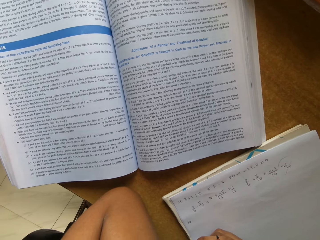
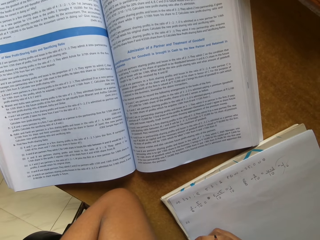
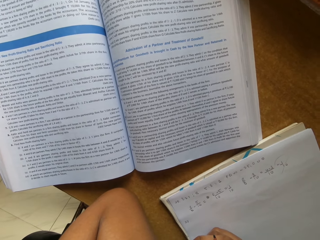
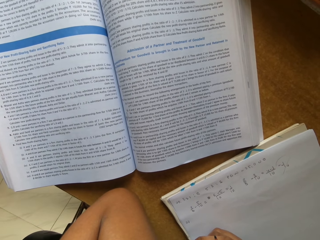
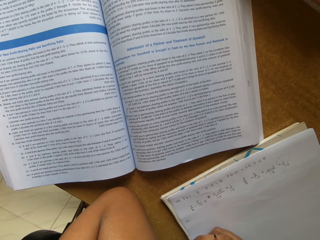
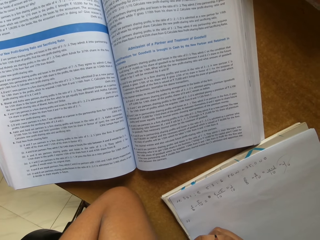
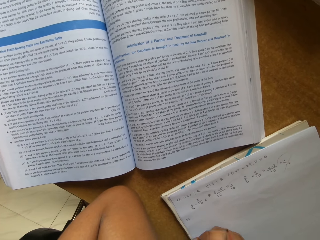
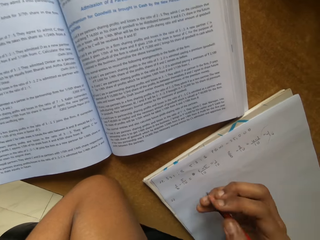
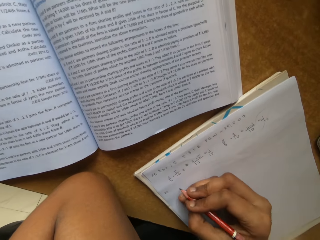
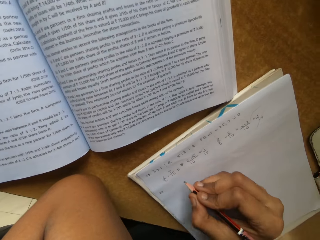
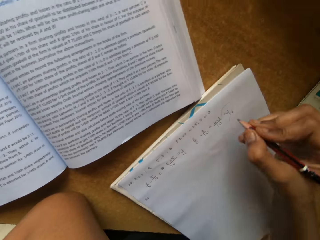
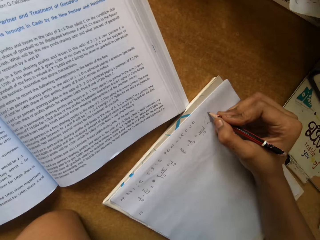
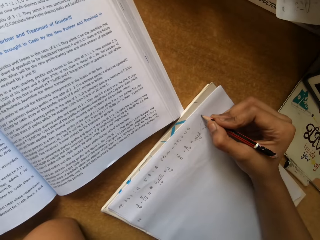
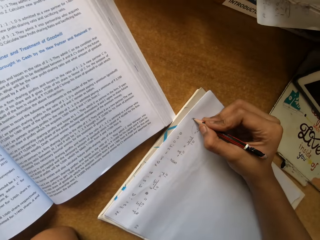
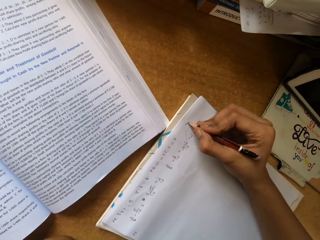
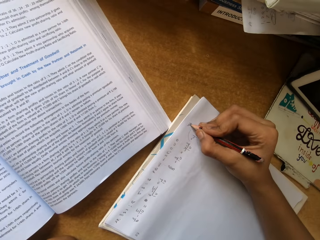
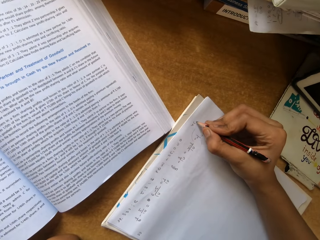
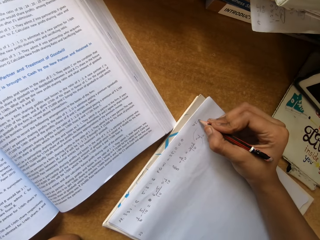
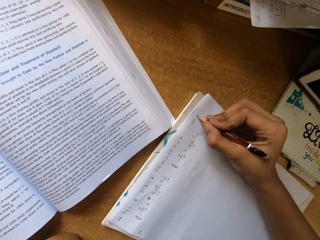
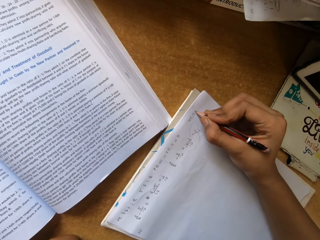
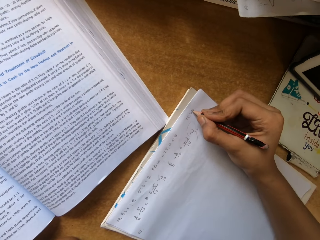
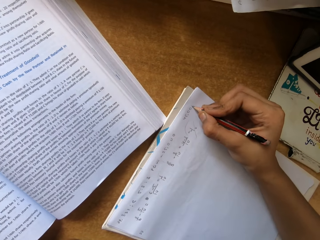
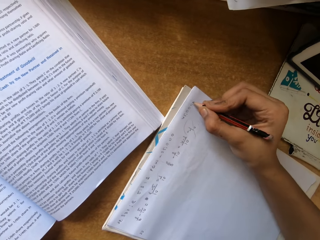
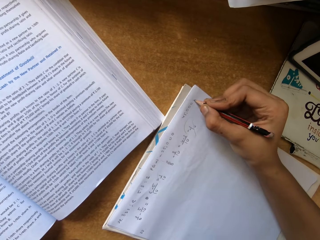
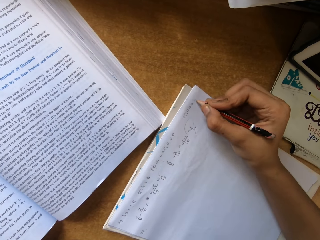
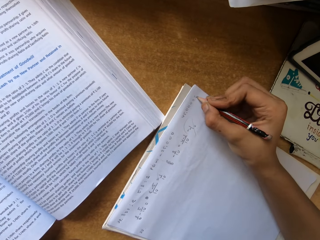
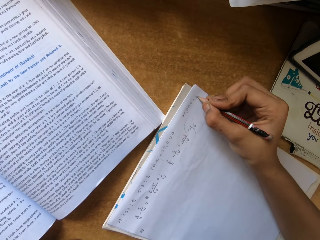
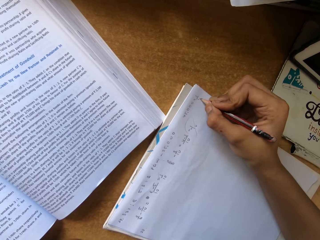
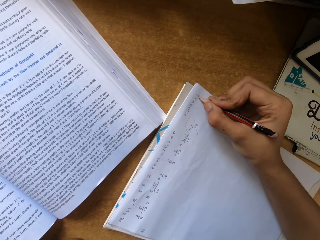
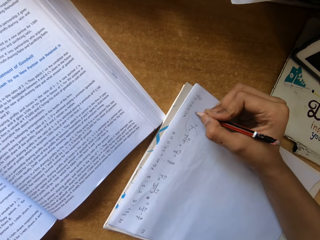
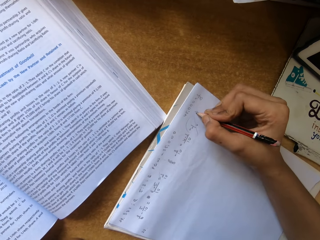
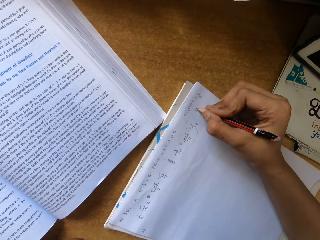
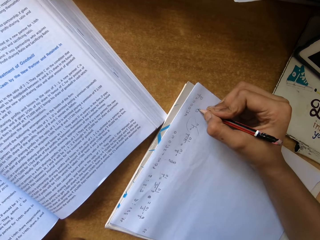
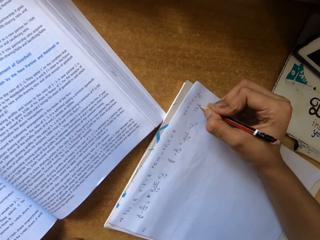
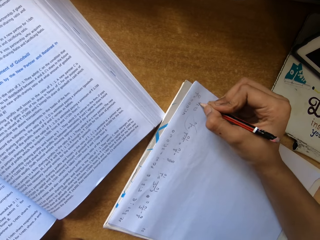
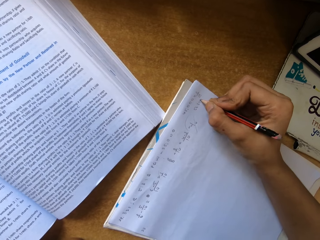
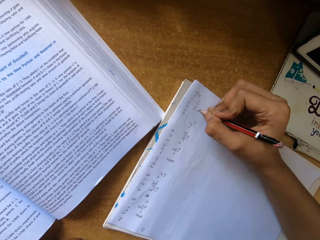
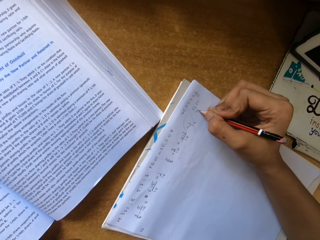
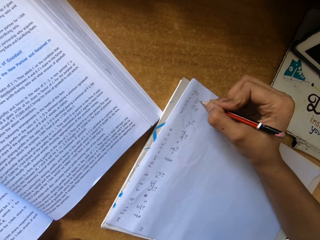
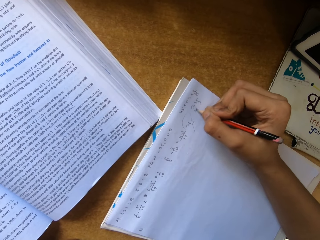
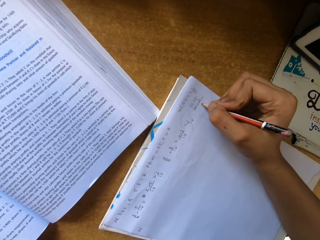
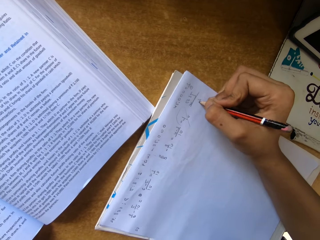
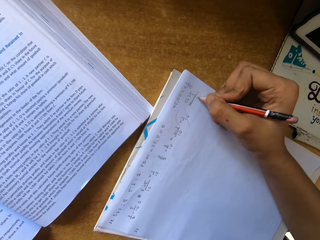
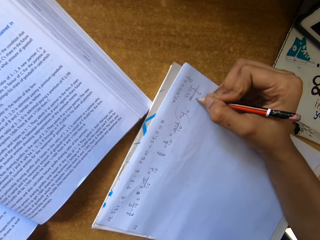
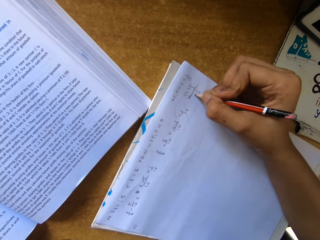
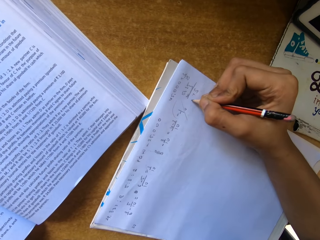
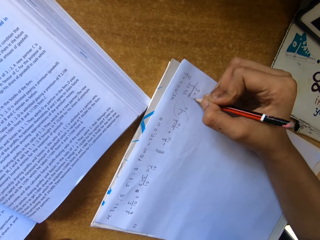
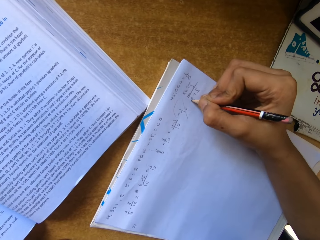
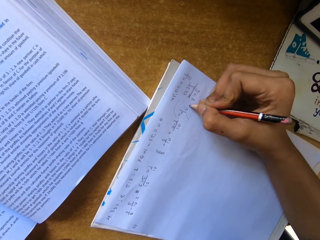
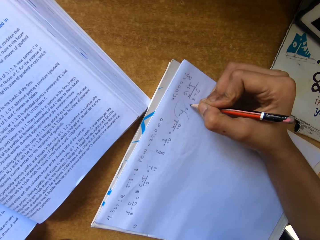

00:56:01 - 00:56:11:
The camera wearer writes on the book.

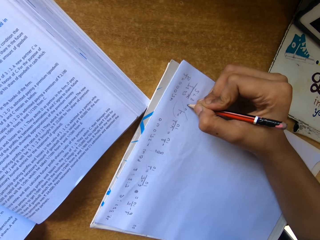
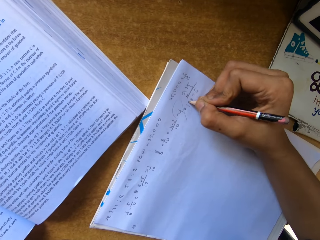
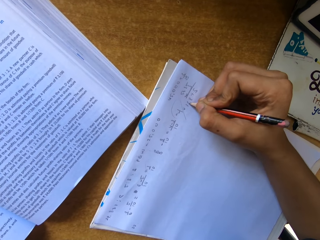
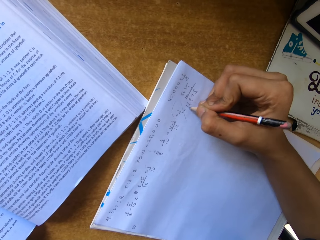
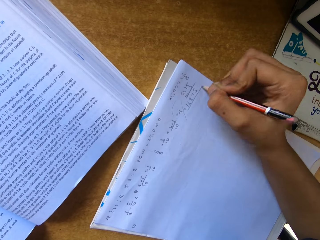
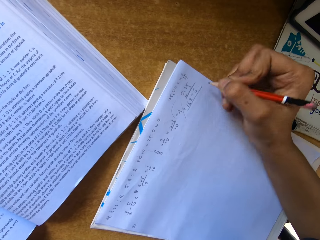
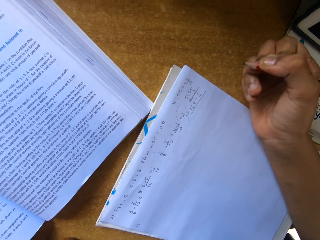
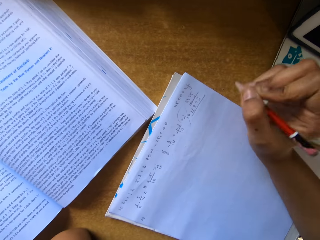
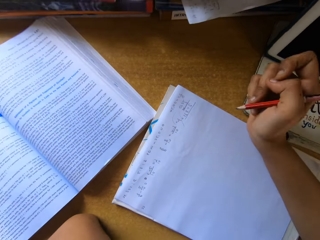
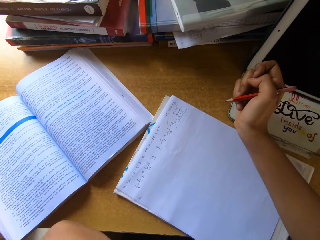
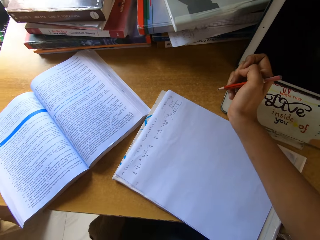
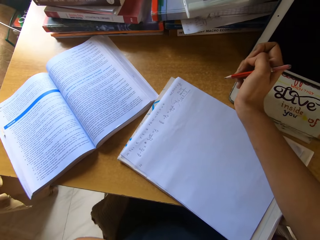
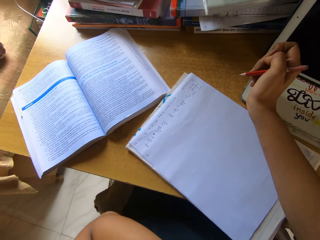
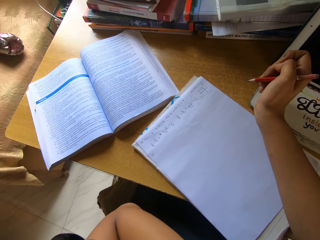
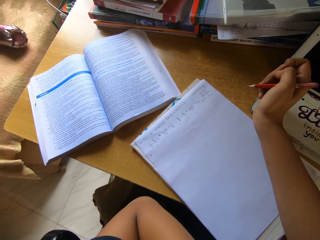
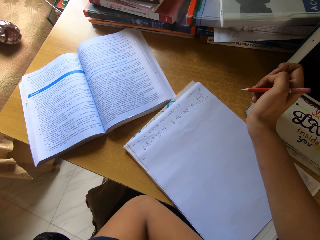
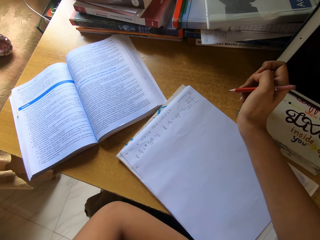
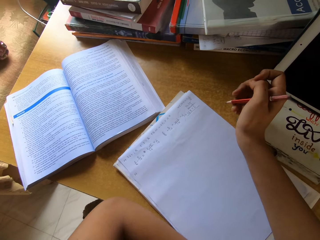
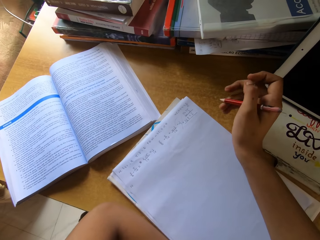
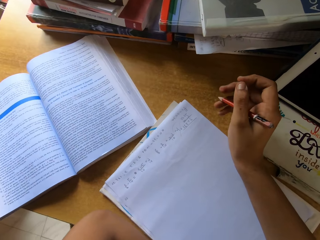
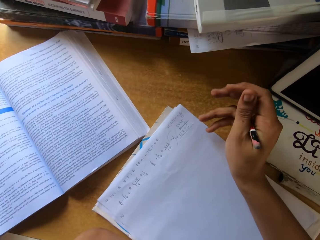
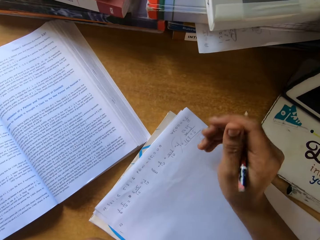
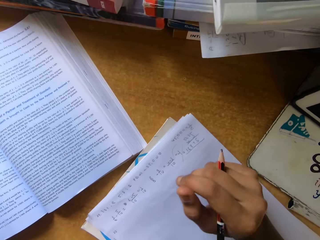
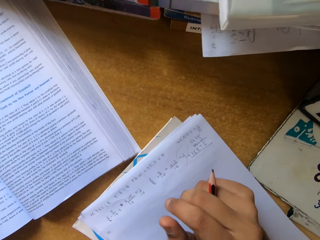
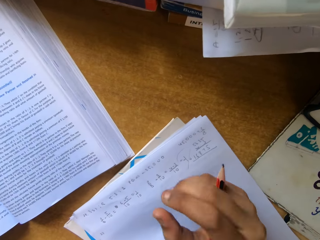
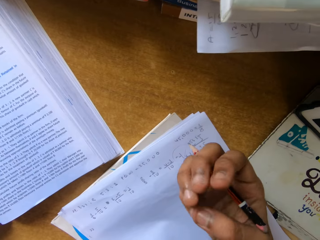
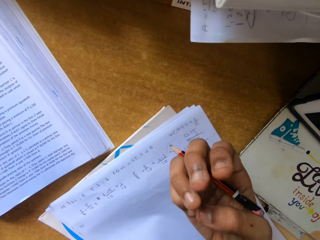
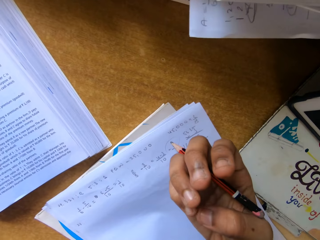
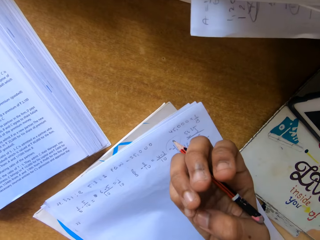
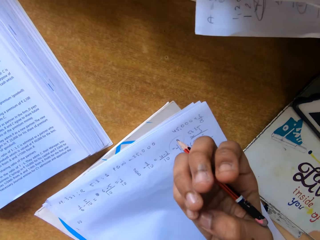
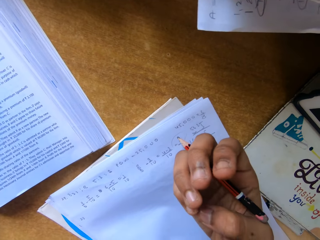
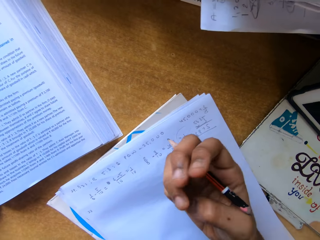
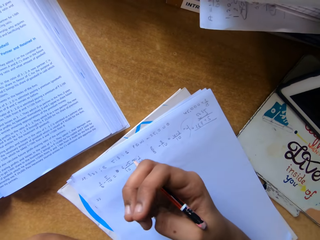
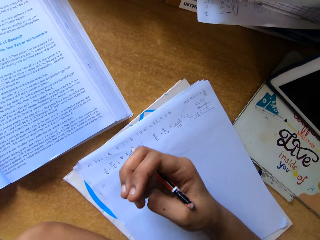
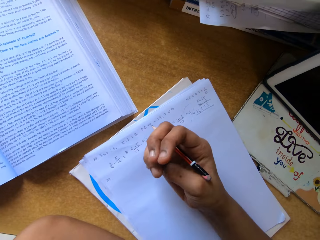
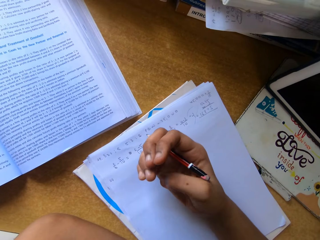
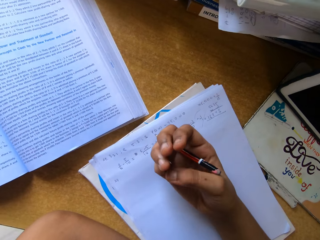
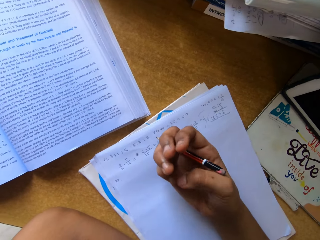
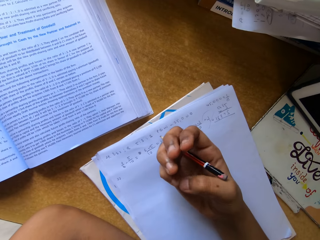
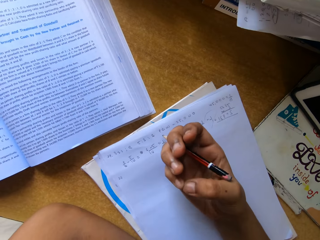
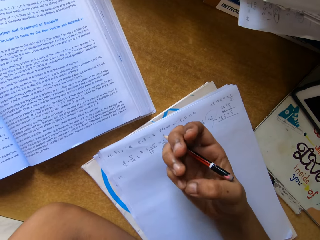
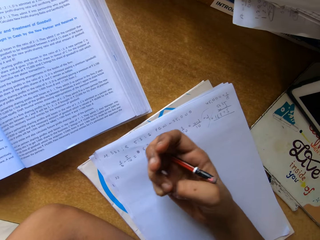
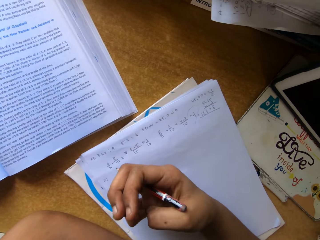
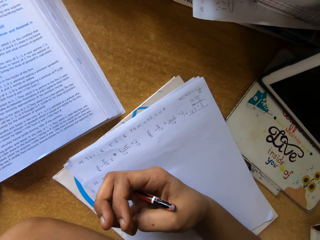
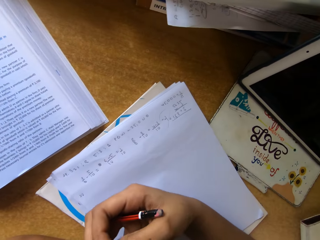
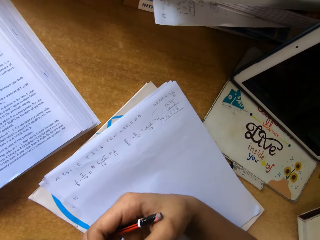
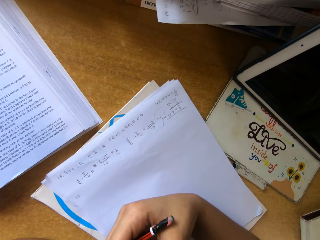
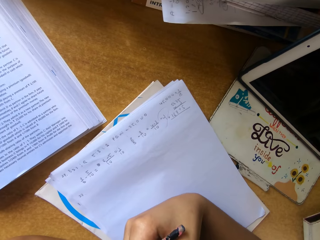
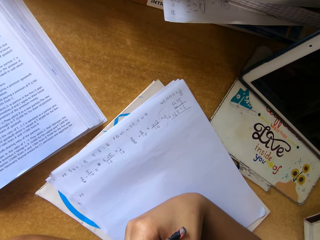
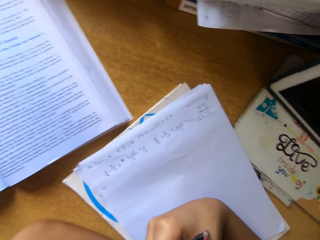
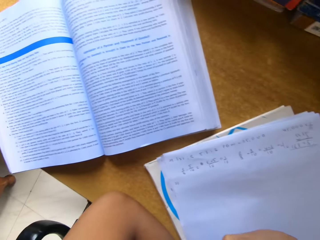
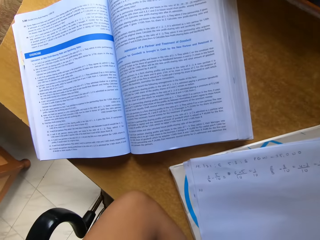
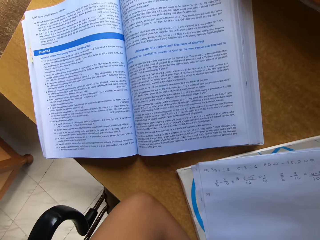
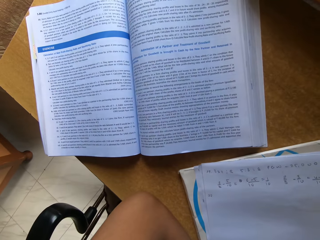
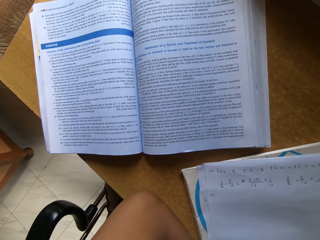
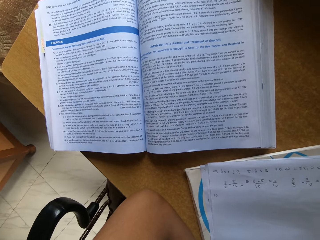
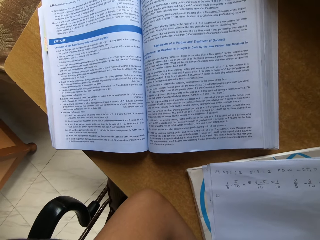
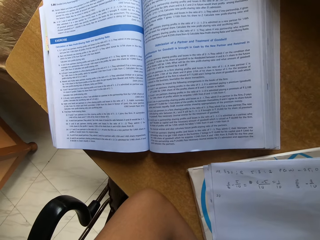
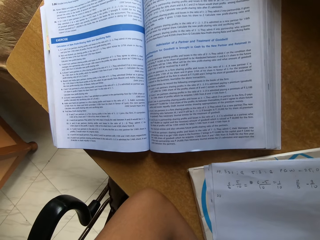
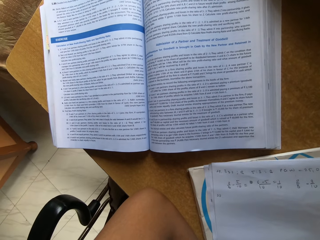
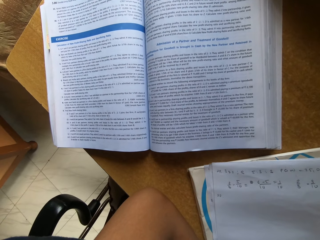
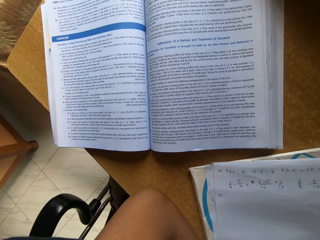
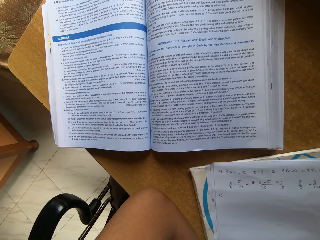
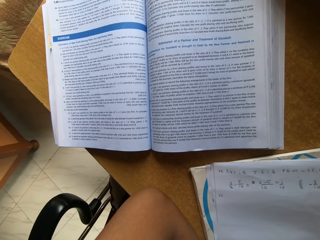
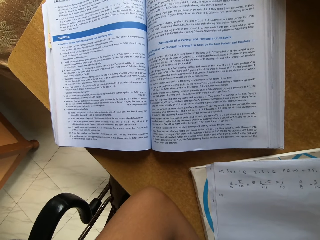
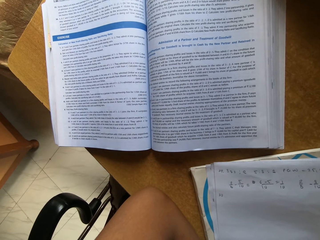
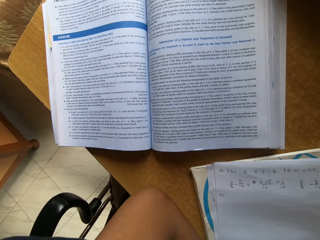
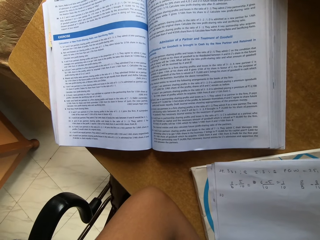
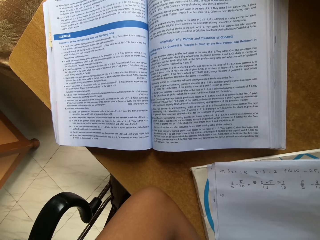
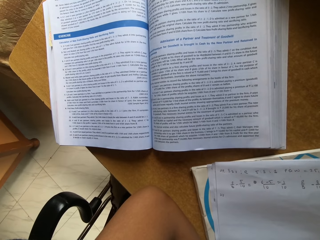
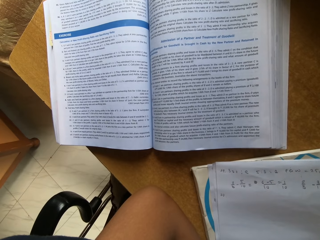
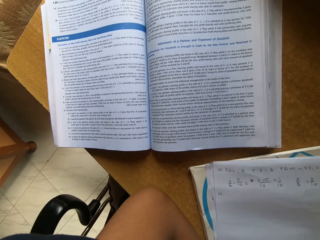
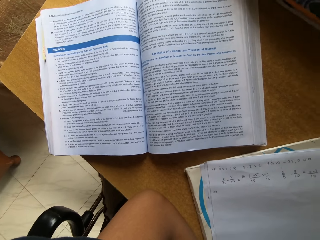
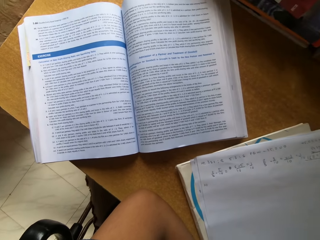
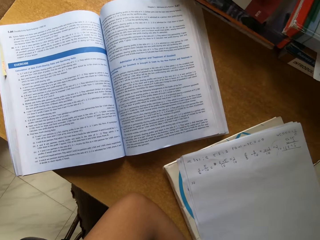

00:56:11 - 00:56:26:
The camera wearer stares at the book. They flick the fingers. They stare at the book.
